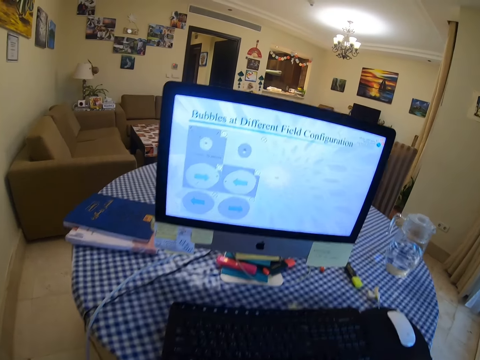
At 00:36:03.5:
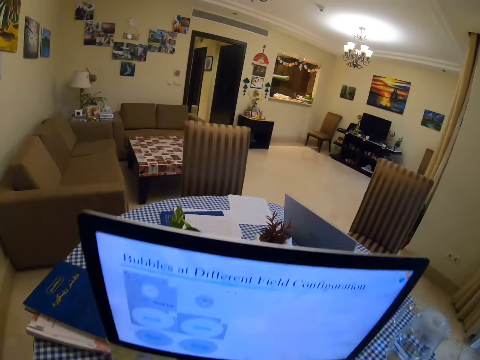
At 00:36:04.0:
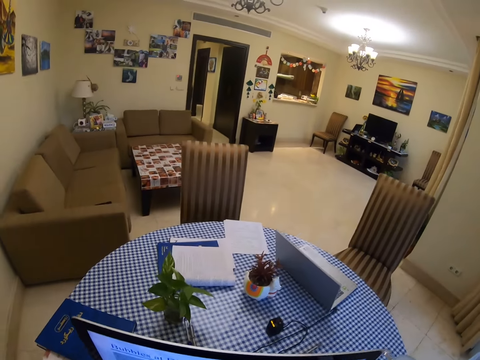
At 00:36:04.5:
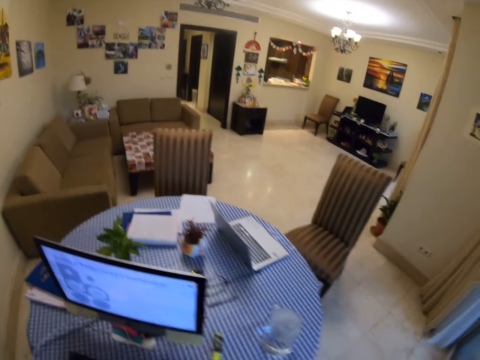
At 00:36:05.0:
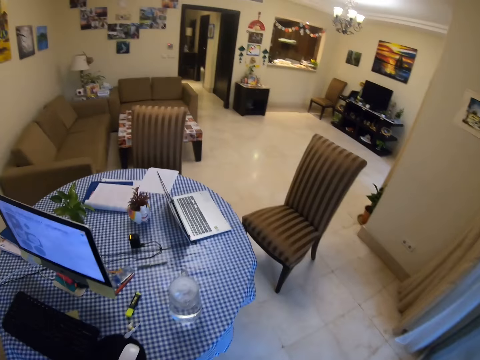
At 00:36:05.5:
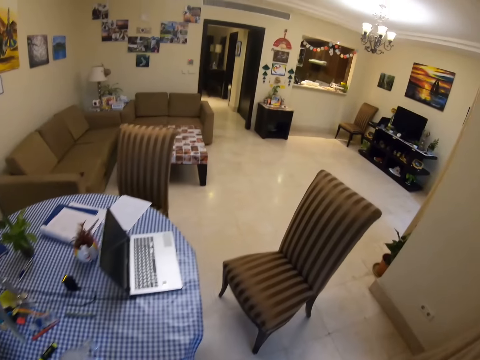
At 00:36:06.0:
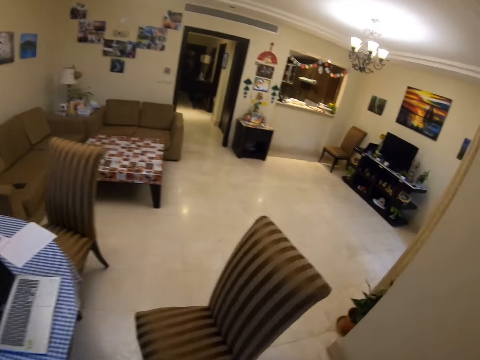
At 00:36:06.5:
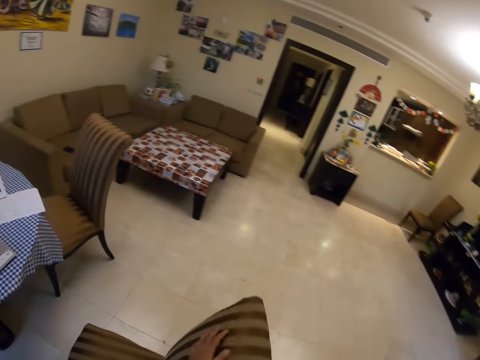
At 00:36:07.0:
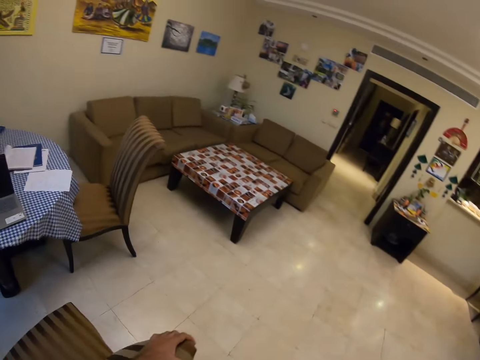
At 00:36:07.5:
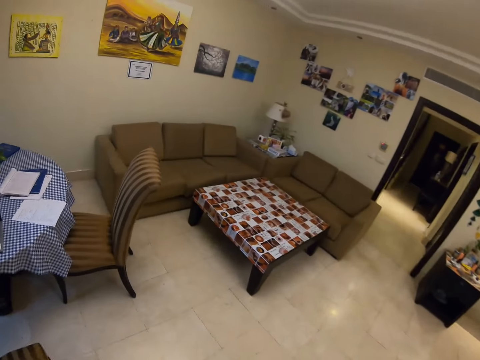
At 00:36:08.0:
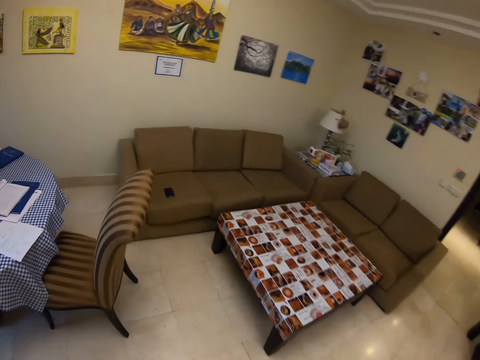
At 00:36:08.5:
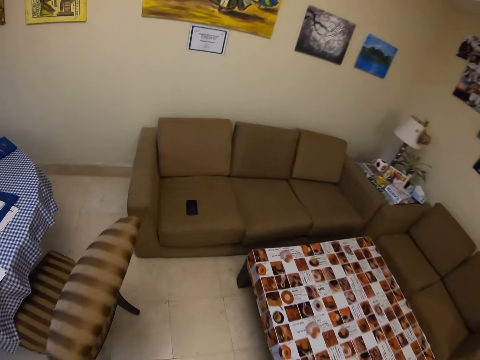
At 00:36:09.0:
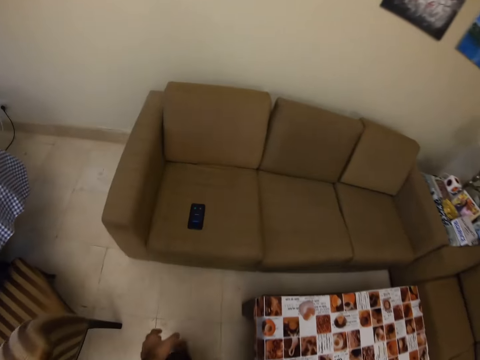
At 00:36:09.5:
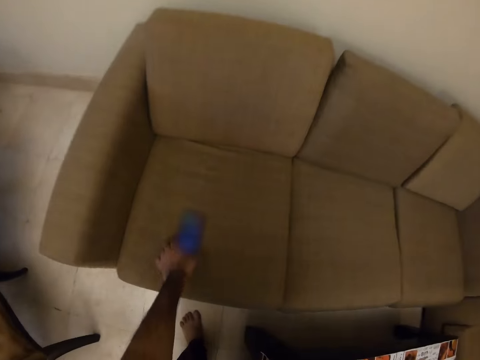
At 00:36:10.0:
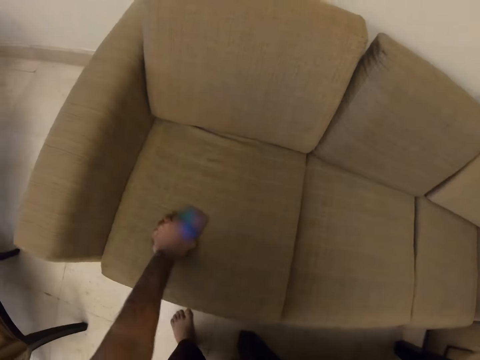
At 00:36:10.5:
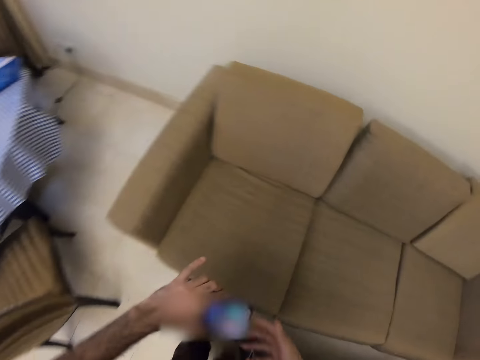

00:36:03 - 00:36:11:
The camera wearer stands up, walks, and picks up the phone from the couch.
